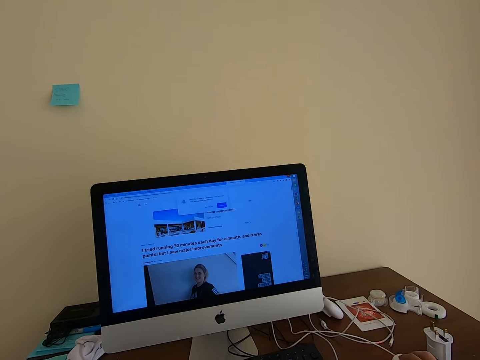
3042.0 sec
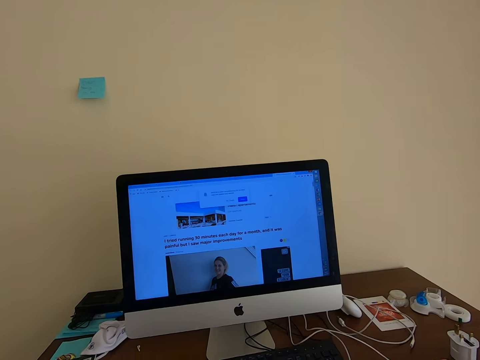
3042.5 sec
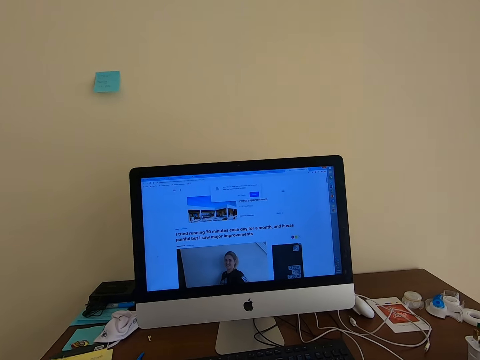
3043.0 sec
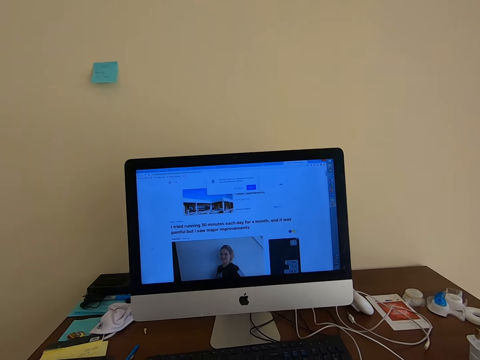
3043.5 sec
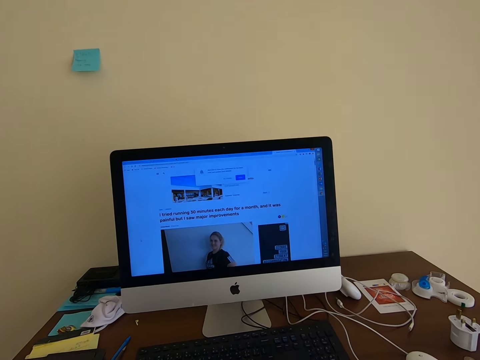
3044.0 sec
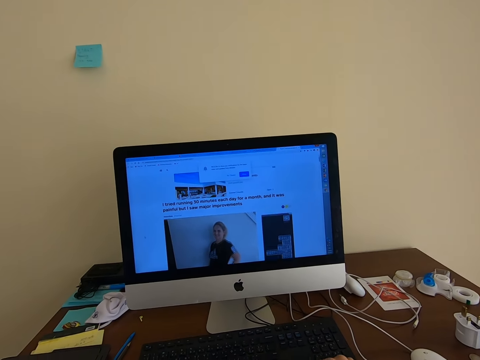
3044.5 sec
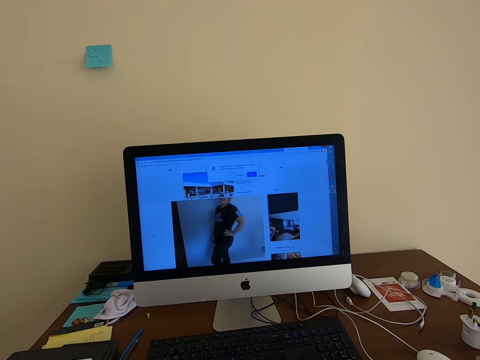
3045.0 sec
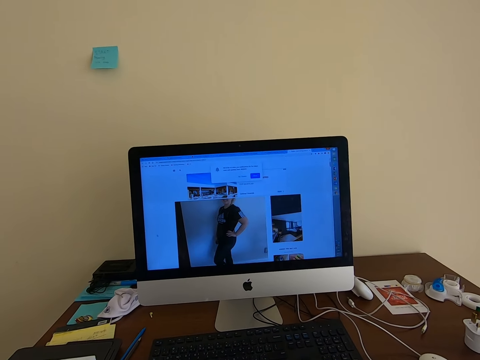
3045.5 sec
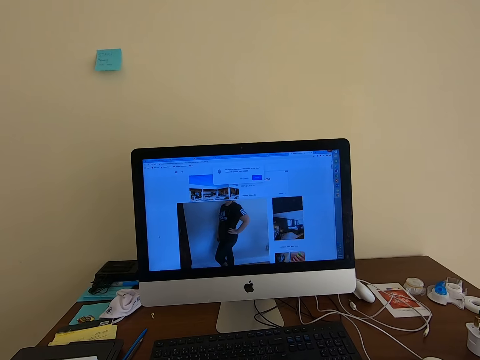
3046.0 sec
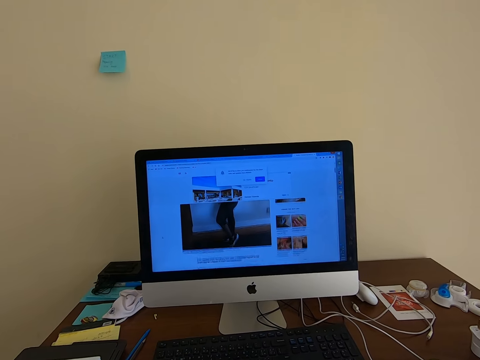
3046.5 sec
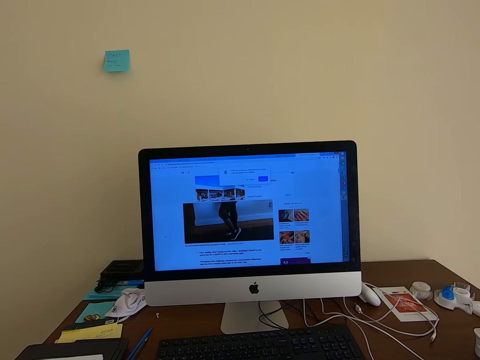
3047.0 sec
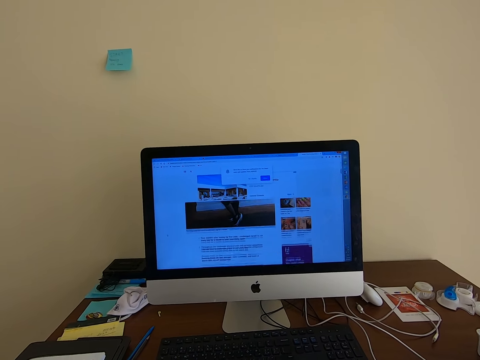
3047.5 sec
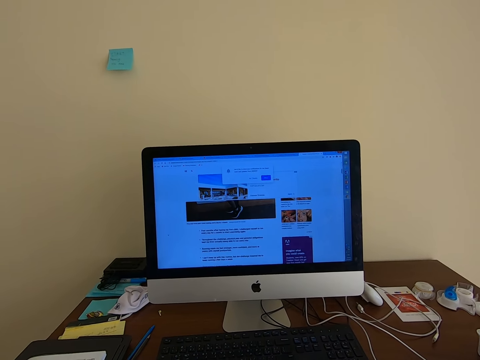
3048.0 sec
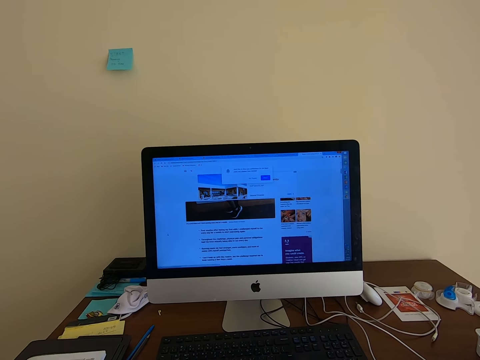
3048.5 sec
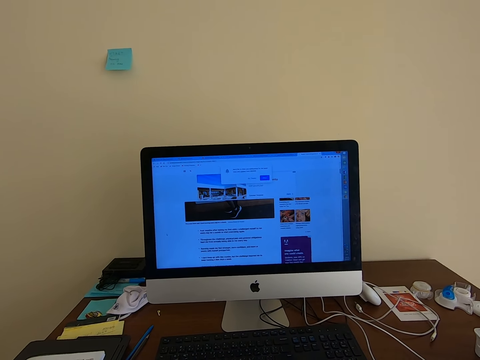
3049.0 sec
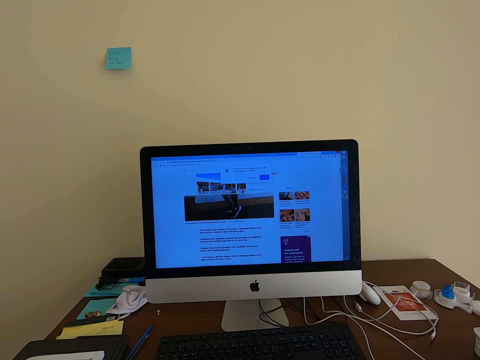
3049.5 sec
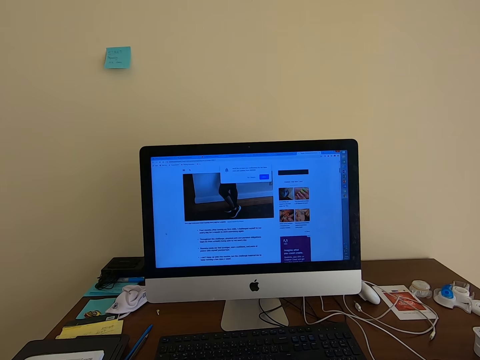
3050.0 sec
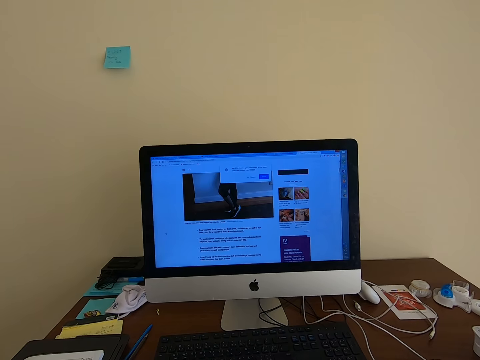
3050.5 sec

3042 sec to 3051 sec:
The camera wearer scrolls the mouse.

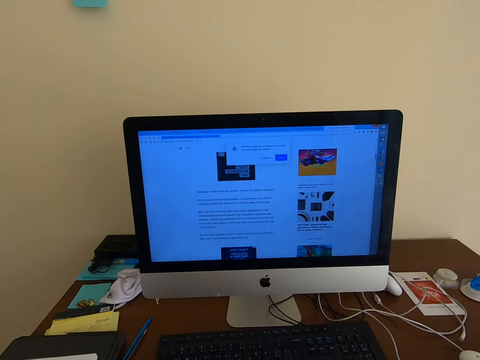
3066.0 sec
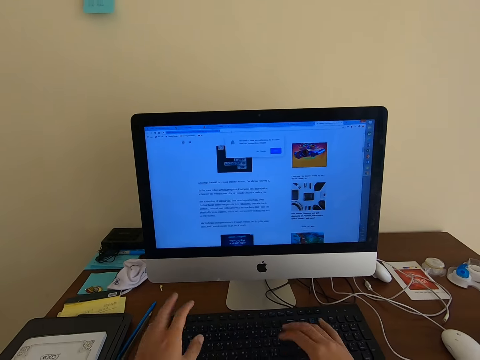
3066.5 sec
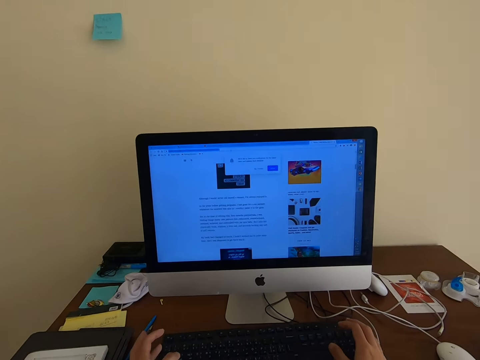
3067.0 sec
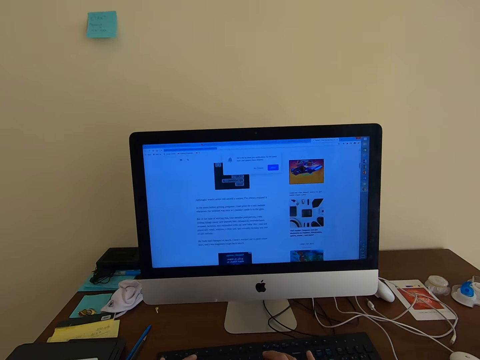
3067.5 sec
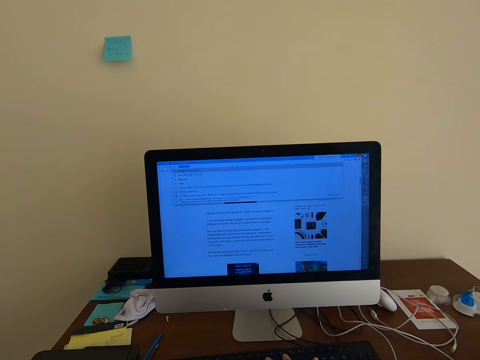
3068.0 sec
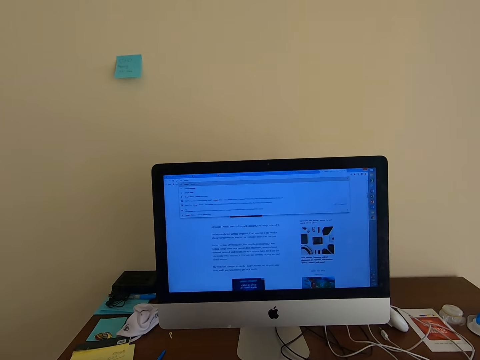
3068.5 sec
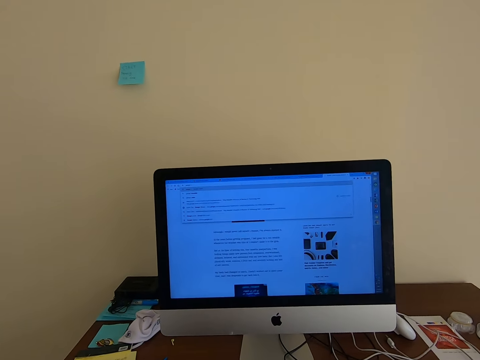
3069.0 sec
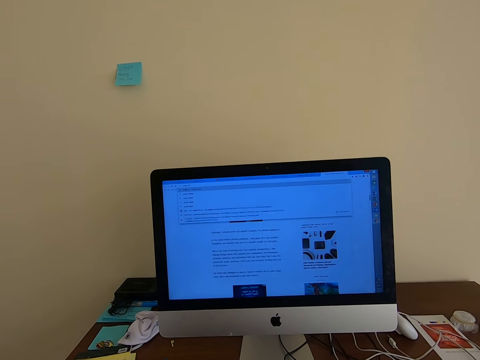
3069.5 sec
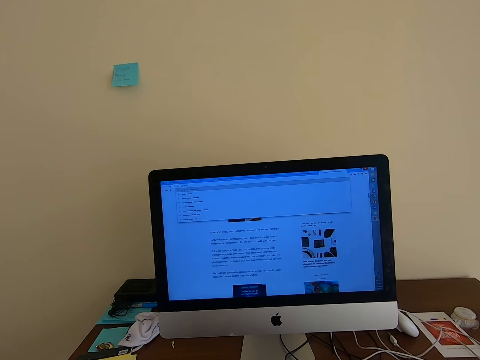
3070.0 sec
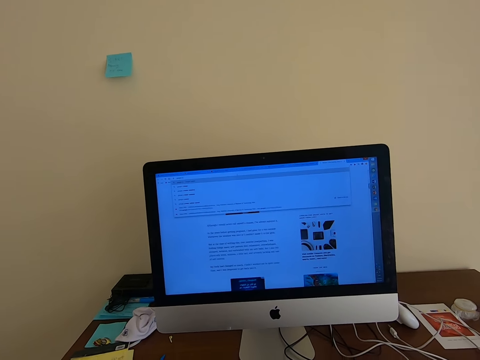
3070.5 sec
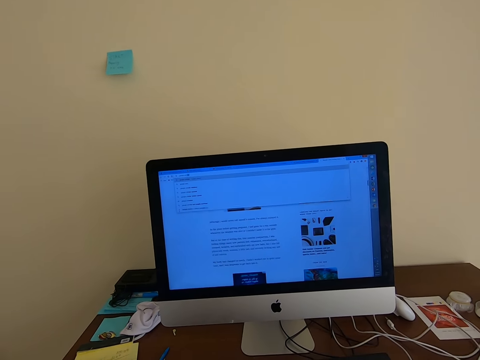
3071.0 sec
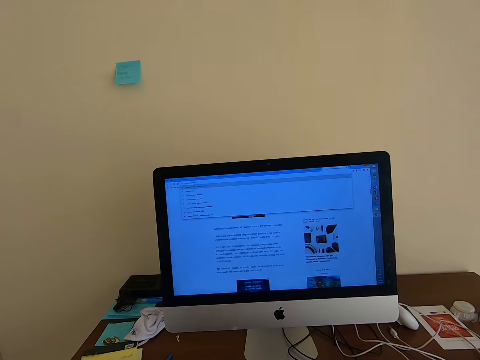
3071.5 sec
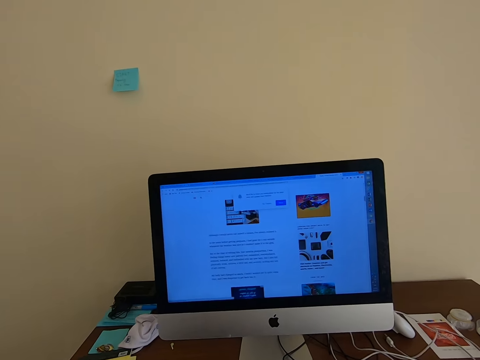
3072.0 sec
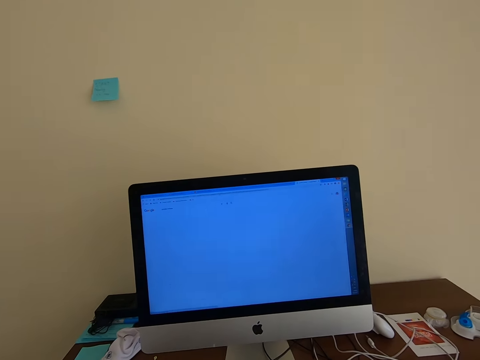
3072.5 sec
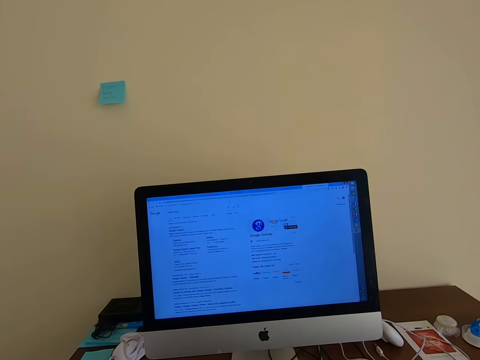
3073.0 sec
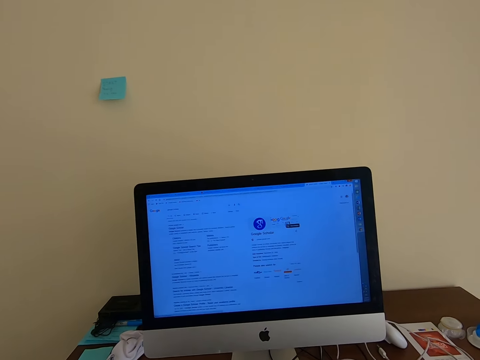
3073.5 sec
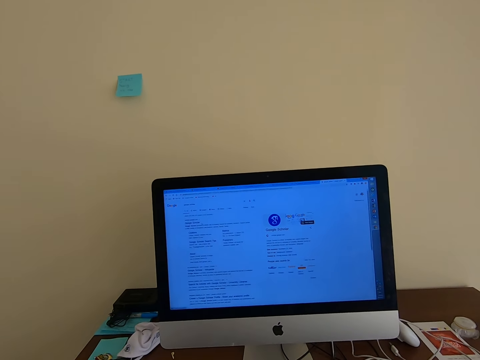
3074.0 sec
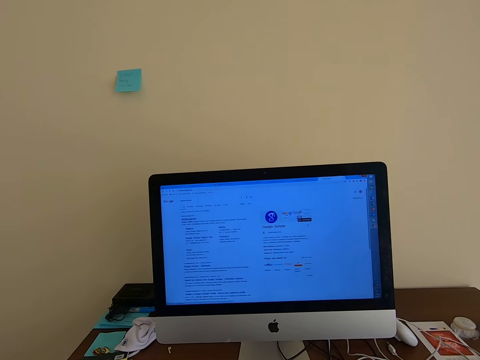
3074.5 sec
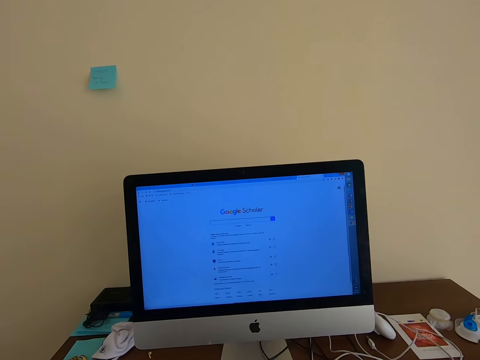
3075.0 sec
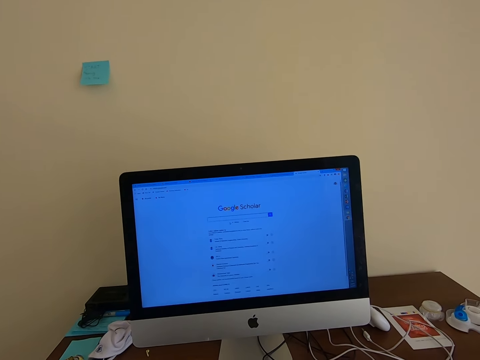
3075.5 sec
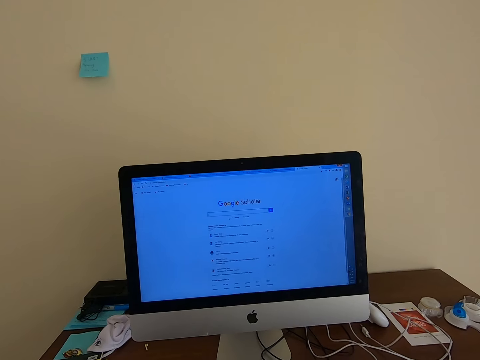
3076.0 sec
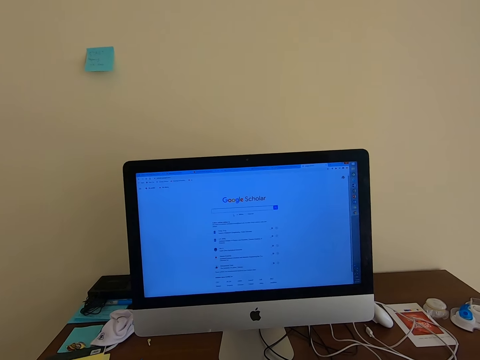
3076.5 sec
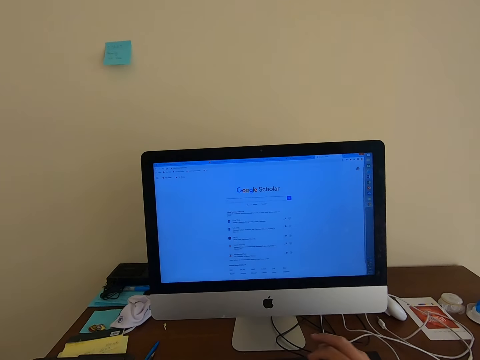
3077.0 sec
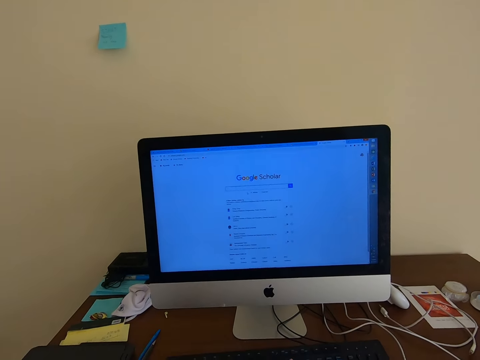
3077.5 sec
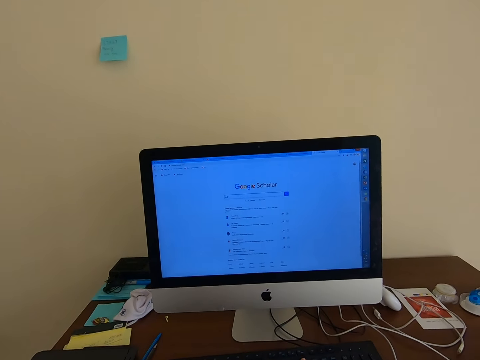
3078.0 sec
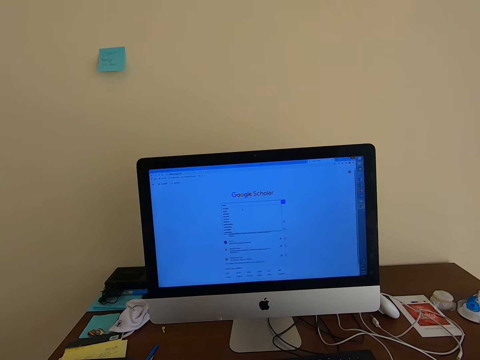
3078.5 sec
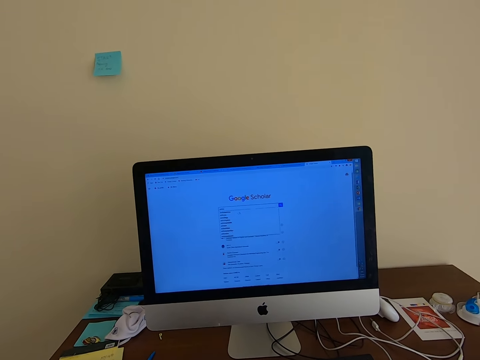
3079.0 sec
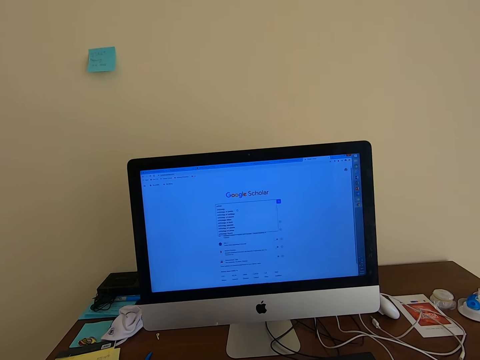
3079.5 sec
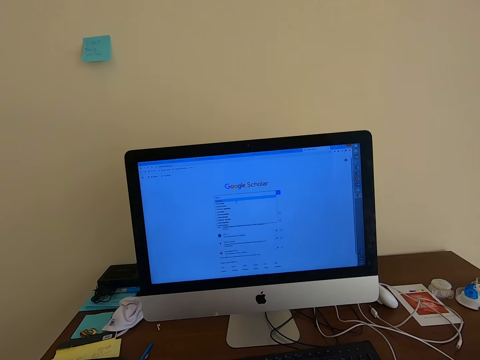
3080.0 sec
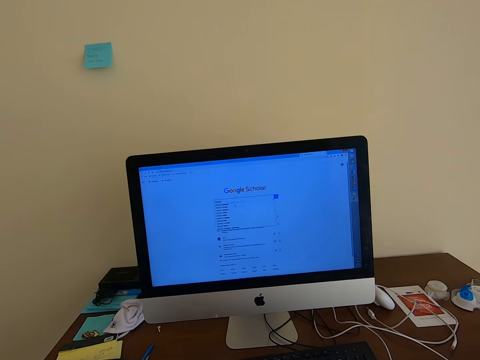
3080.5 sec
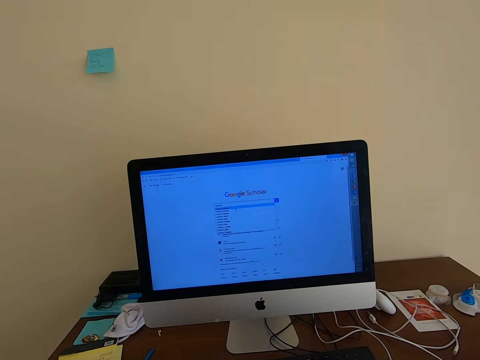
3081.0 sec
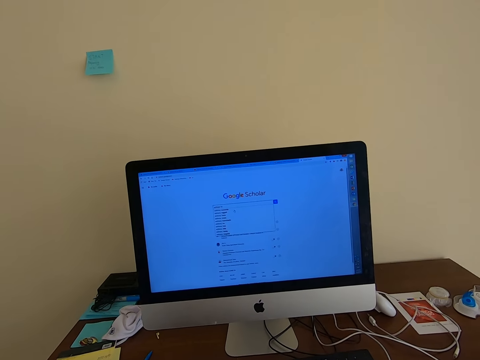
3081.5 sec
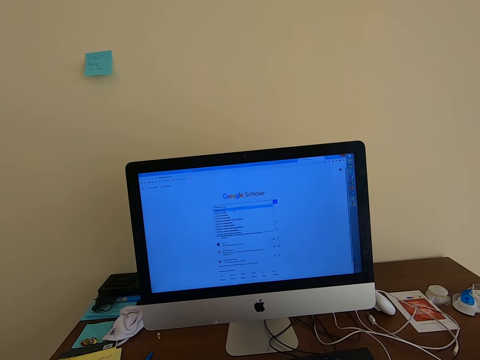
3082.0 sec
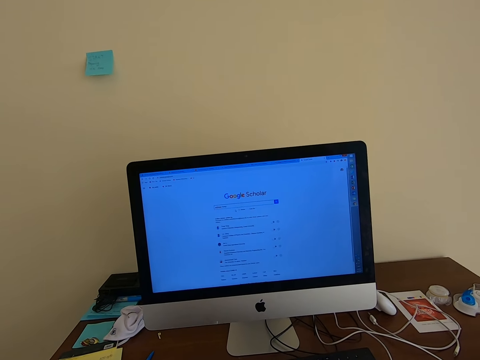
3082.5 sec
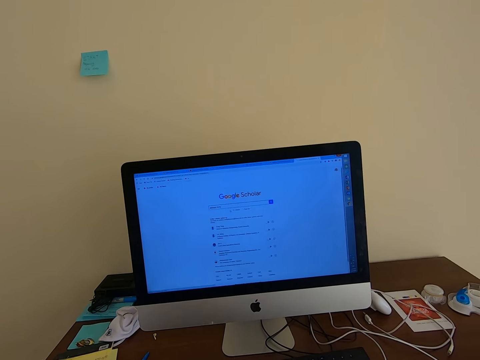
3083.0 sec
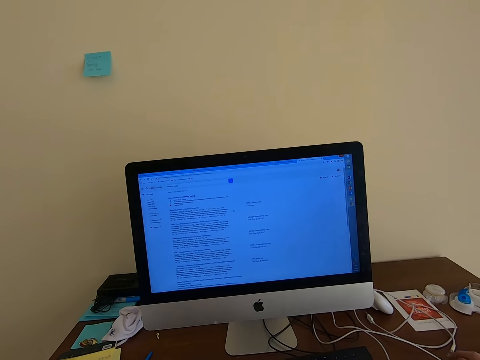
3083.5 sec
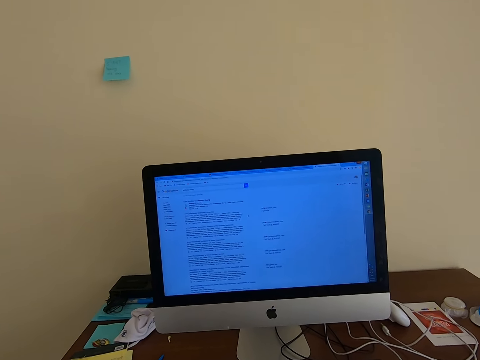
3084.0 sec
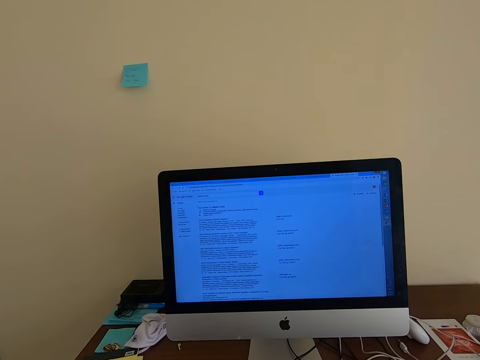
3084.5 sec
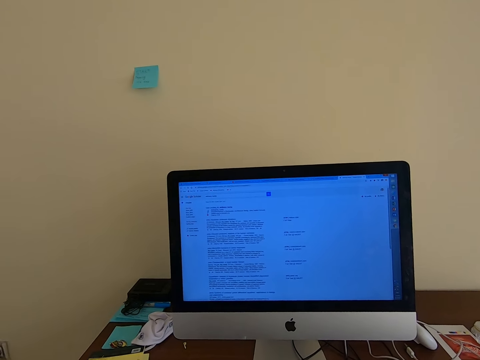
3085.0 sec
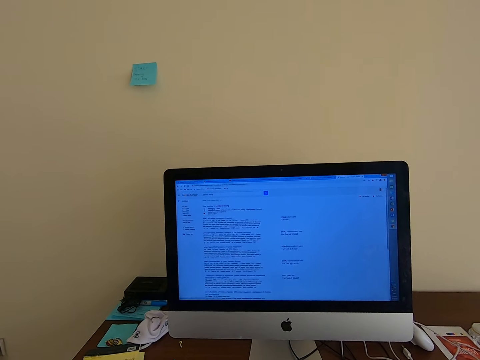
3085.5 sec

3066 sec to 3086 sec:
The camera wearer presses the keyboard. They type on the computer. They press the keyboard.
